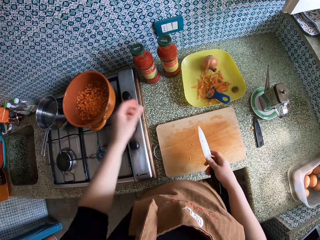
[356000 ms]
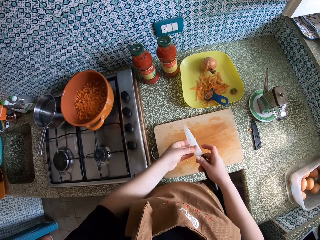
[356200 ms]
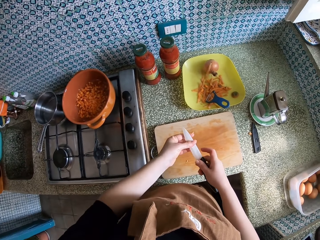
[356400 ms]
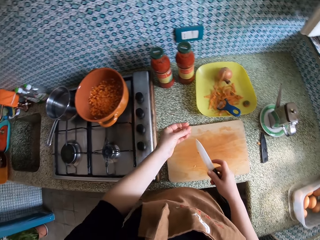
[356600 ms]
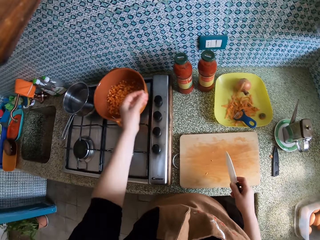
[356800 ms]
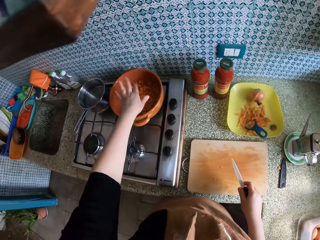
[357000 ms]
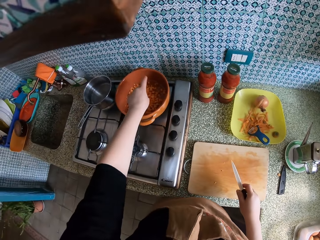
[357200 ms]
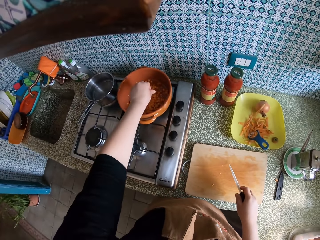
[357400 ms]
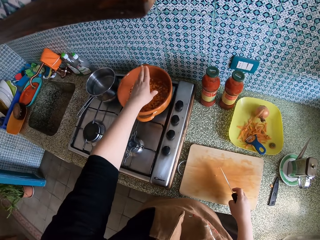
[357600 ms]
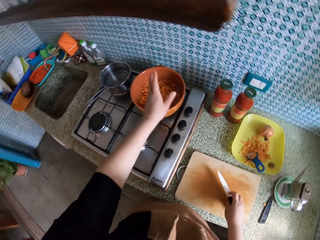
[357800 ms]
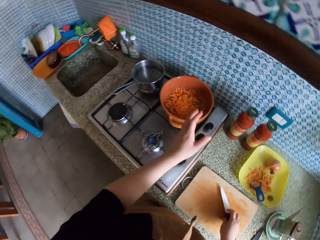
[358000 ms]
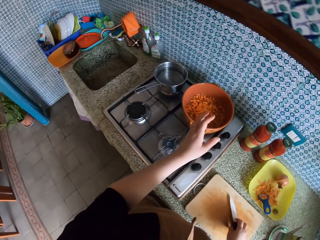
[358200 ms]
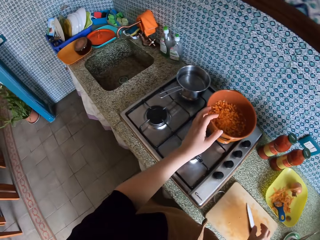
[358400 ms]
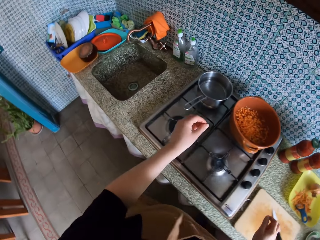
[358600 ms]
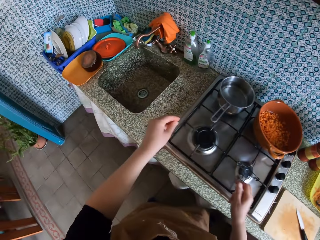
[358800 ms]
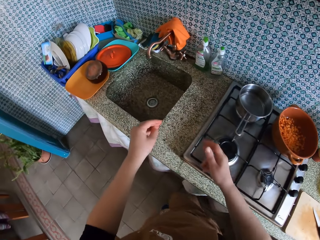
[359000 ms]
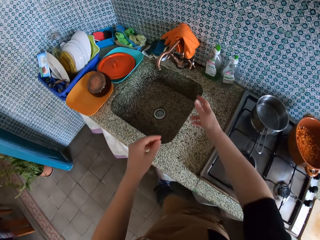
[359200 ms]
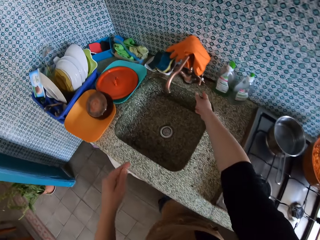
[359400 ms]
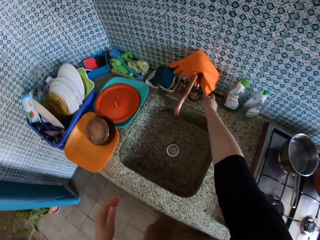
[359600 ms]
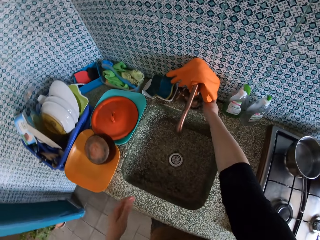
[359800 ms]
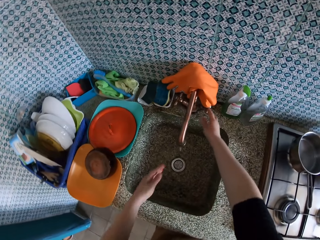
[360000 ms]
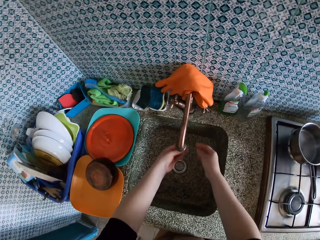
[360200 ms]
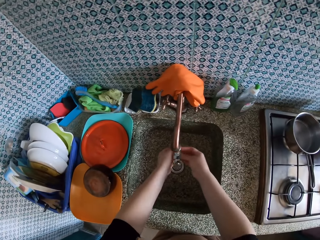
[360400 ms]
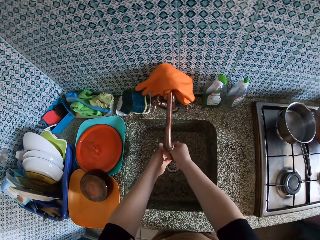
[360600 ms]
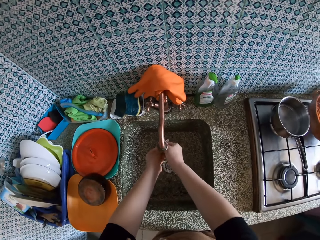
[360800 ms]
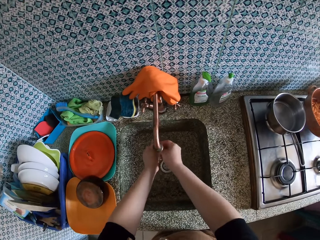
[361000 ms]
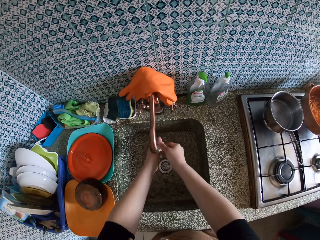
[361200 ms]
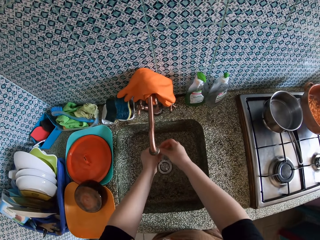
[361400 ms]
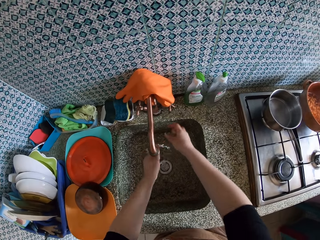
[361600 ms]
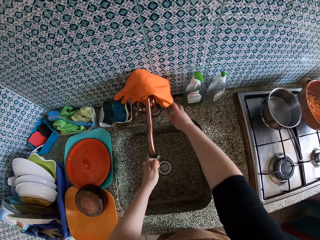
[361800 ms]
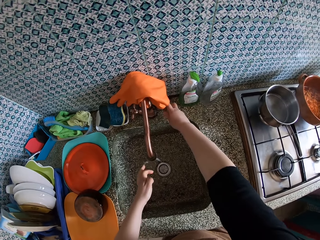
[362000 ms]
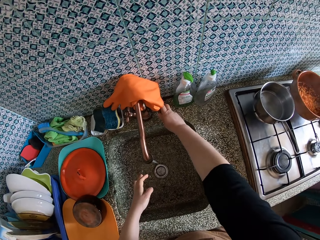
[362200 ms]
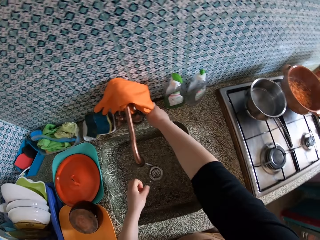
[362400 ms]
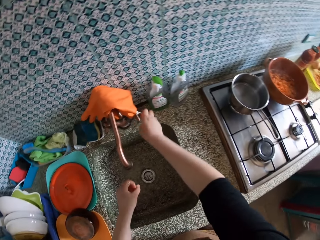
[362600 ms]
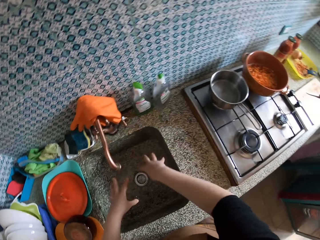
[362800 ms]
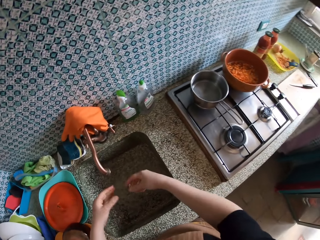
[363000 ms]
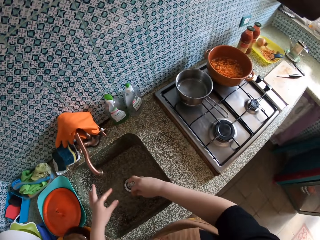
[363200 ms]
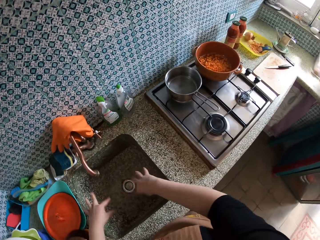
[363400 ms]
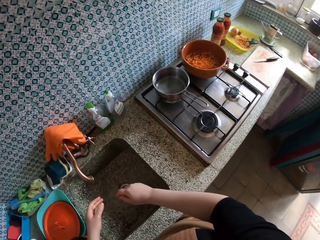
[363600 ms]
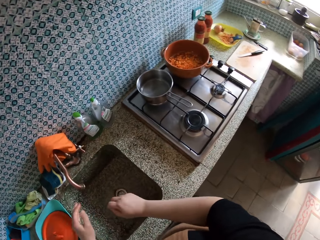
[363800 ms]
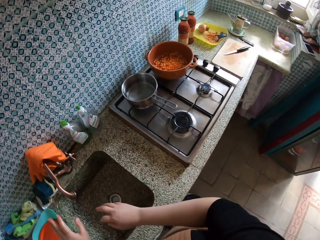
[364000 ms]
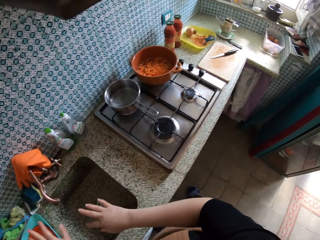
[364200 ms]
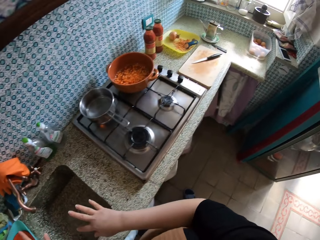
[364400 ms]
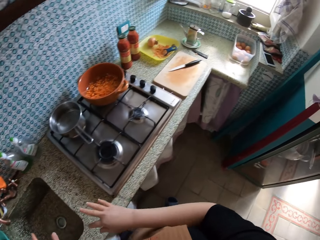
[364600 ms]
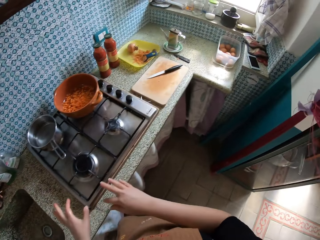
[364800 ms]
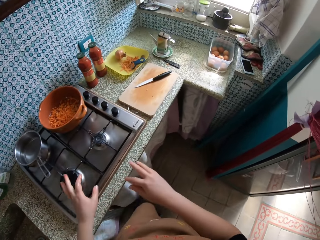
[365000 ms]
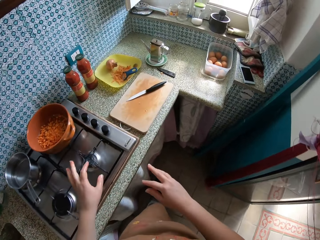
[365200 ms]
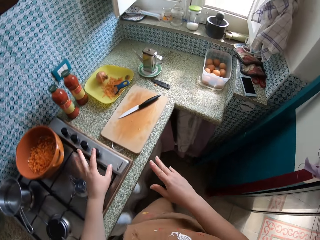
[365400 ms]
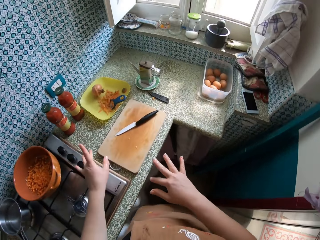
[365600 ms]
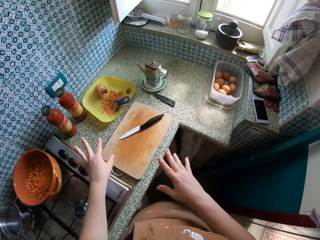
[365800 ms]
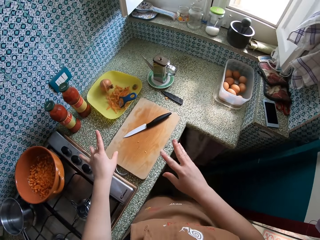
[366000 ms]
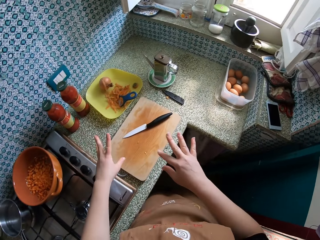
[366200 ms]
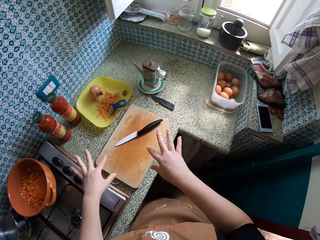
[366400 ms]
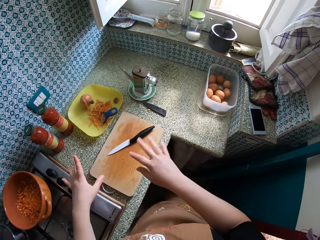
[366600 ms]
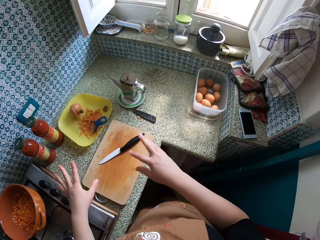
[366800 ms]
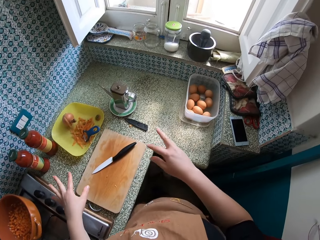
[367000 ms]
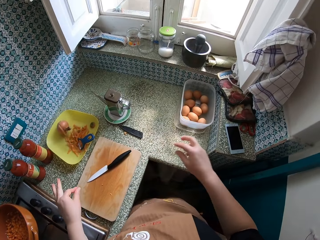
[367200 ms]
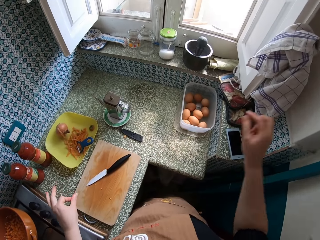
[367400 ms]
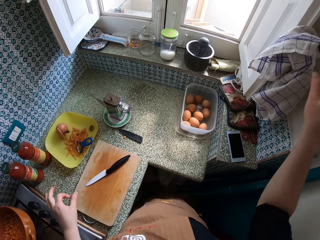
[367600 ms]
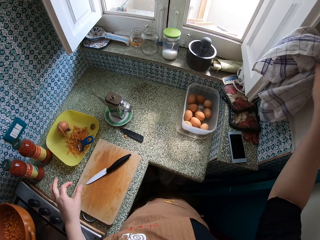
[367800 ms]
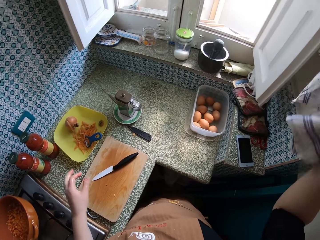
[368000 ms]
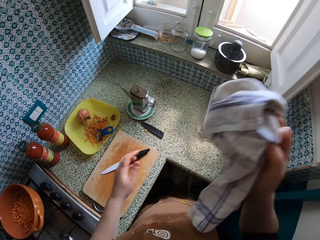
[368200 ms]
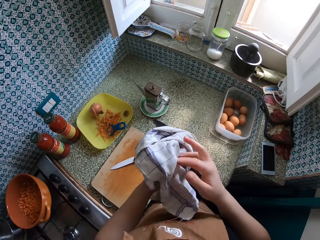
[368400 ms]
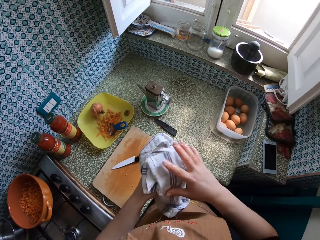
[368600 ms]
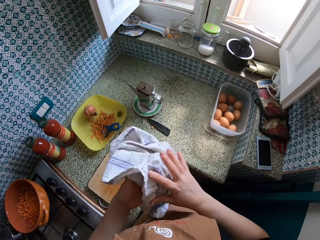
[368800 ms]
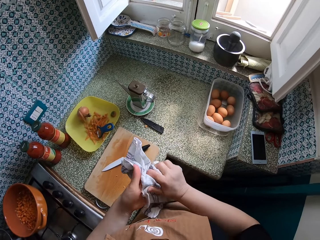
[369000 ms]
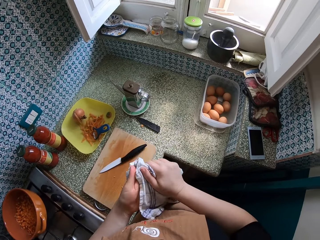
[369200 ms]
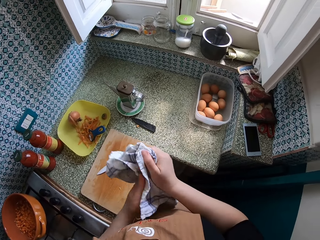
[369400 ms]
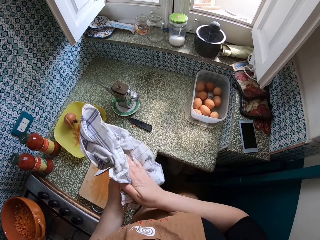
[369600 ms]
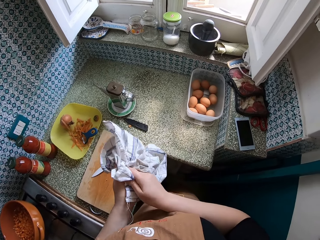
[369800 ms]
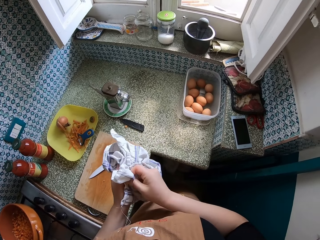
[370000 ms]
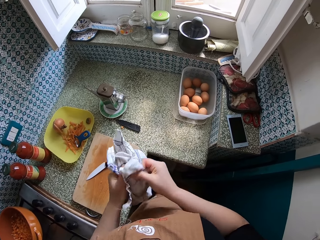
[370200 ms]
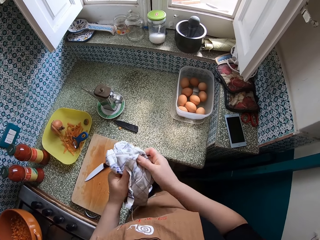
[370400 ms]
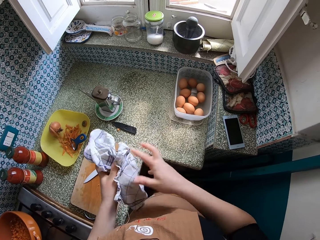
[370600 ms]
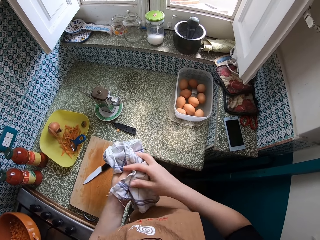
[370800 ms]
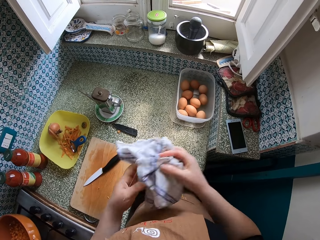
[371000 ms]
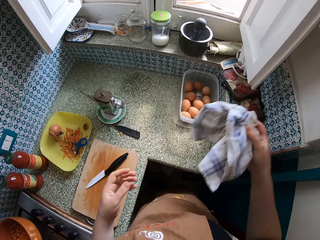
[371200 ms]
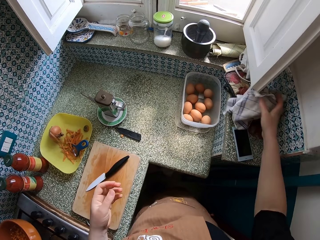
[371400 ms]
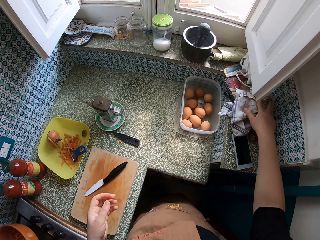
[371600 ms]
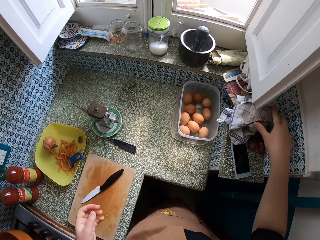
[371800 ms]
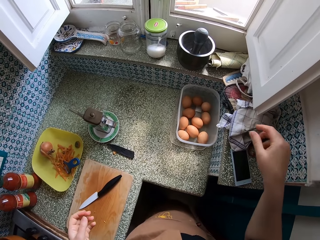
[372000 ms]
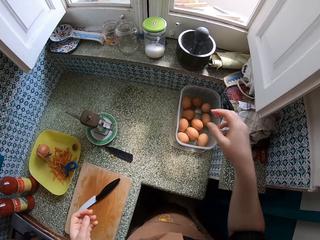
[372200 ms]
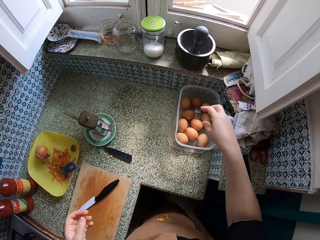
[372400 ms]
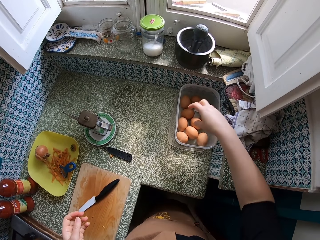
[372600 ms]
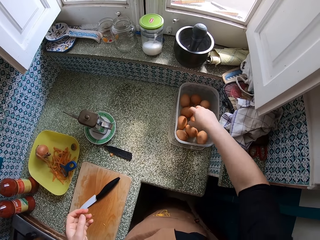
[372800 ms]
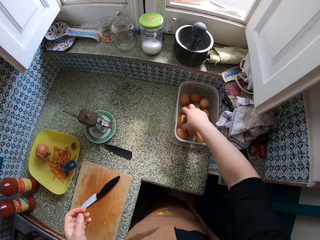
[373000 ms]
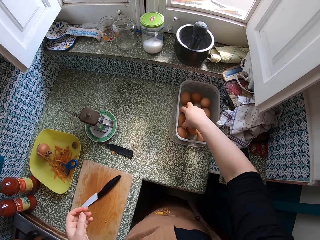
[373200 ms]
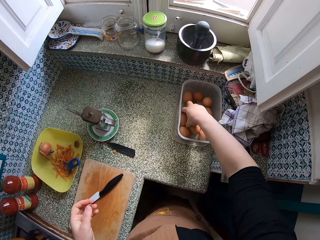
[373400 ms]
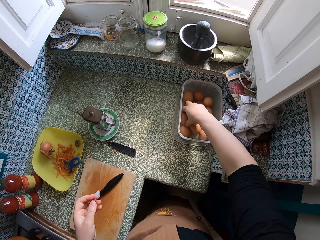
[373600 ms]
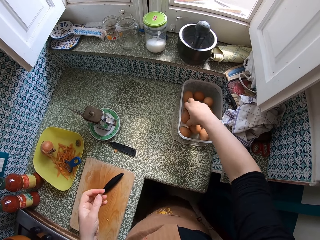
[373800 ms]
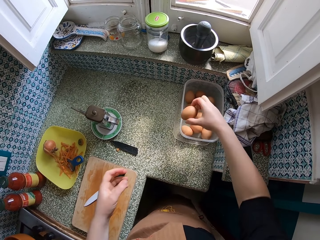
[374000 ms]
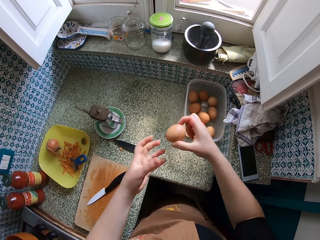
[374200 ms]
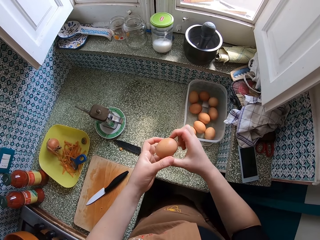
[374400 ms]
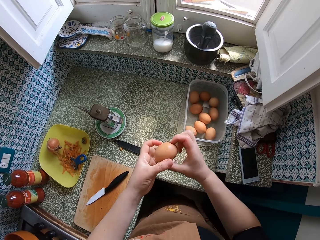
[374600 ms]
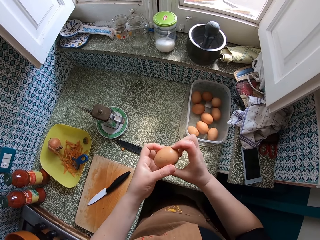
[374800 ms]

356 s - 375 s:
The camera wearer moves back the left hand. She wipes the knife with her left hand. She removes the carrot from the knife. She lifts the left hand. She drops the small piece of the carrot in the pot. She drops the knife on the cutting board. She walks around. She turns on the tap. She lifts the right hand. She rinses both her hands with water. She turns off the tap. She rinses both hands. She walks around. She shakes both hands. She lifts the right hand. She takes a napkin with her right hand. She wipes her hands with the napkin. She drops the napkin on the countertop. She lifts the right hand. She takes an egg from a bowl. She lifts the egg. She holds the egg with her left hand.

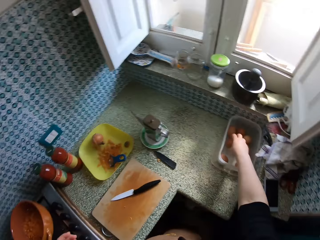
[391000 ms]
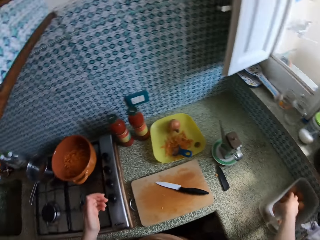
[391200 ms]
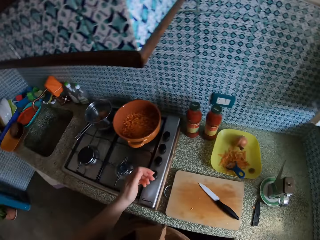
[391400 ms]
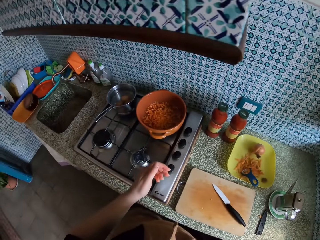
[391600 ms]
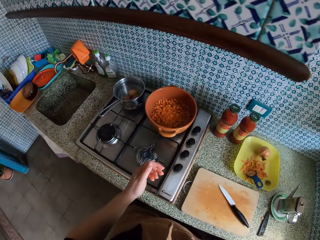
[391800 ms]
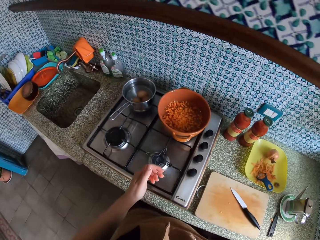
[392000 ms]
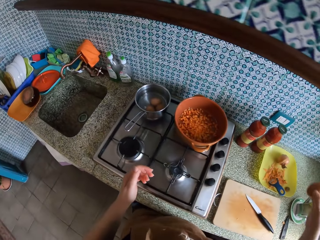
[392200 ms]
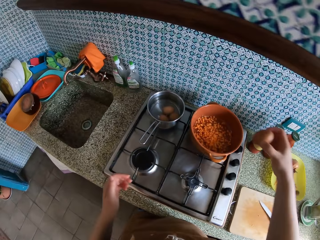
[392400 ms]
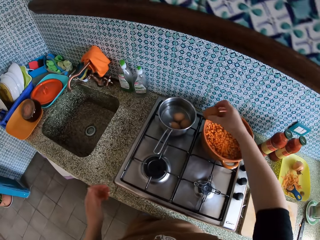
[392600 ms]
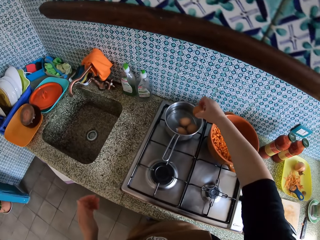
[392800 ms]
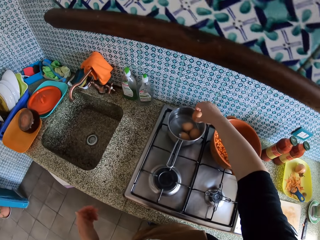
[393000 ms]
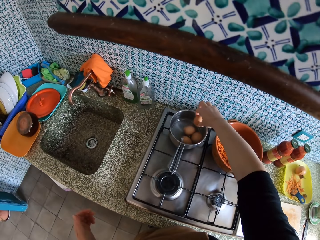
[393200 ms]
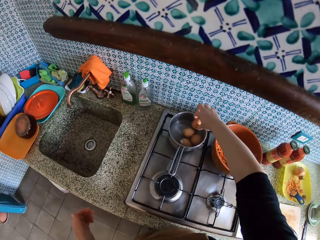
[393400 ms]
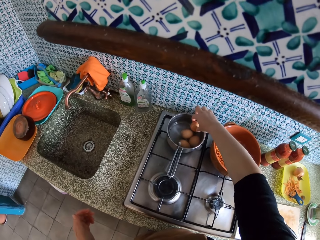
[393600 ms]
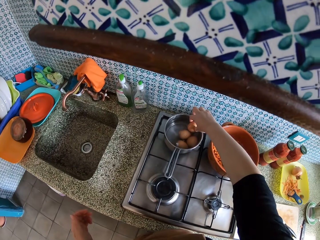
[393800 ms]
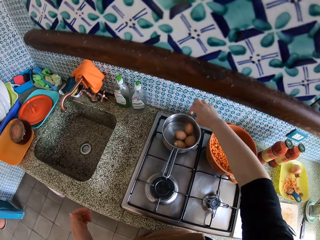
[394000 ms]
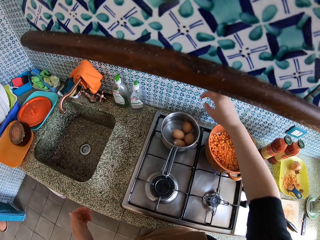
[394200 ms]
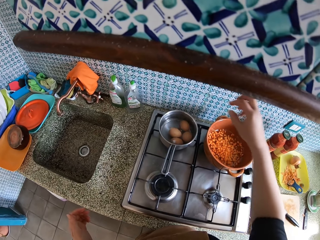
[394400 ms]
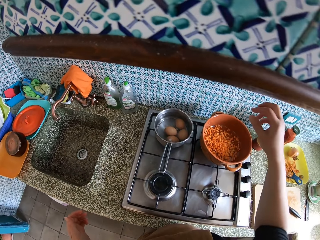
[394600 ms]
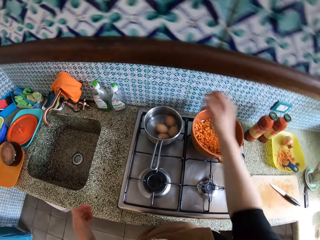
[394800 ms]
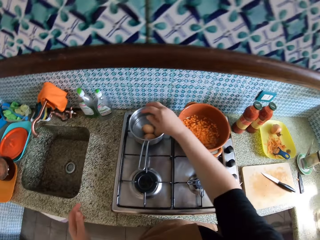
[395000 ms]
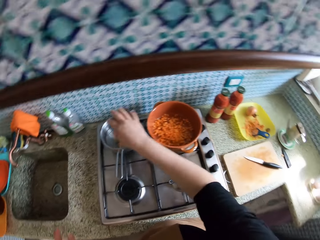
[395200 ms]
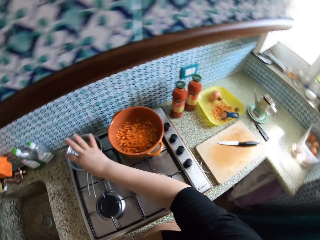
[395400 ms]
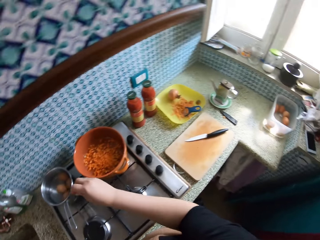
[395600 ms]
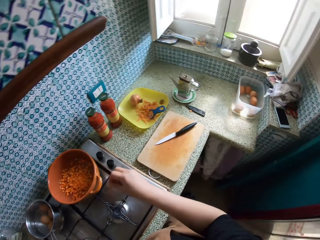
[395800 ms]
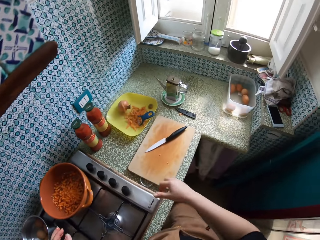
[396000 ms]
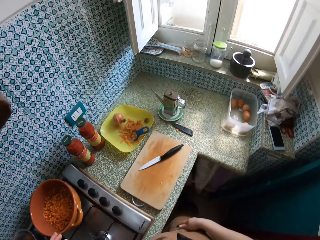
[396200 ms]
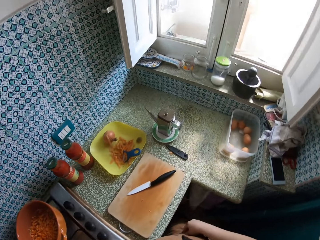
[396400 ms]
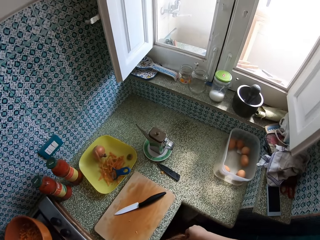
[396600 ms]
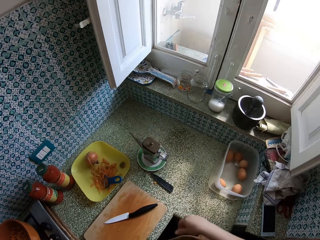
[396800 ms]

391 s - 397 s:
The camera wearer moves the right hand. She takes an egg from the bowl with her right hand. She touches the eggs. She looks around. She makes a step. She puts the egg in the saucepan. She shakes the right hand. She looks around.
